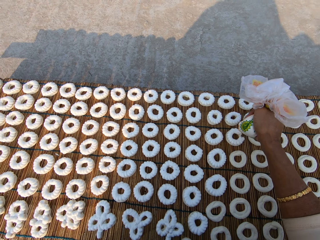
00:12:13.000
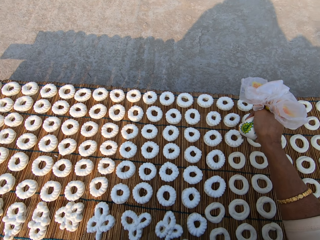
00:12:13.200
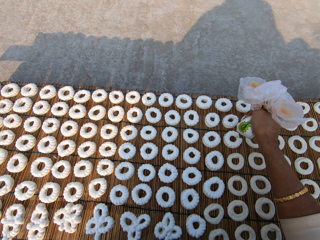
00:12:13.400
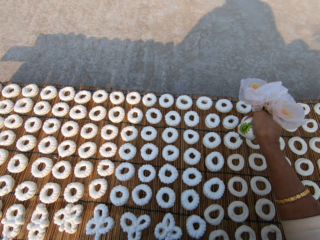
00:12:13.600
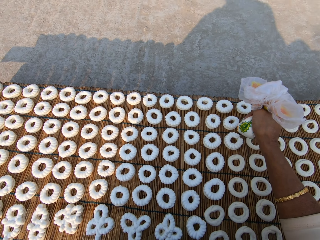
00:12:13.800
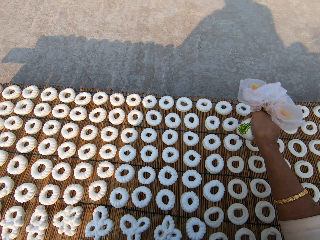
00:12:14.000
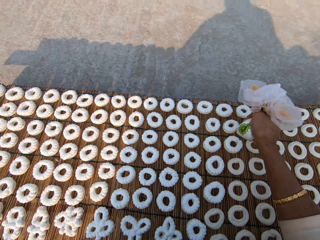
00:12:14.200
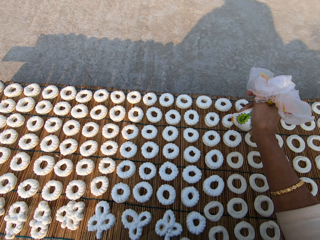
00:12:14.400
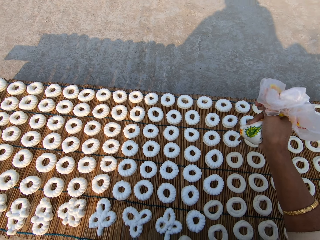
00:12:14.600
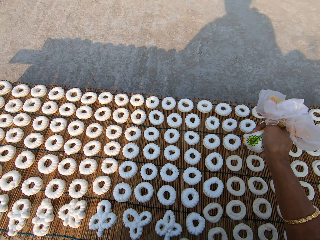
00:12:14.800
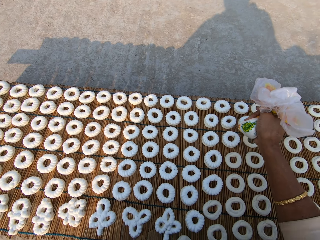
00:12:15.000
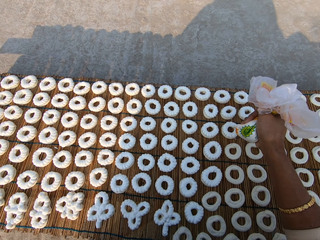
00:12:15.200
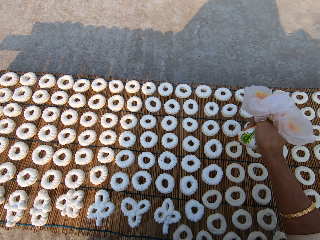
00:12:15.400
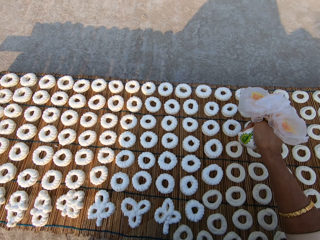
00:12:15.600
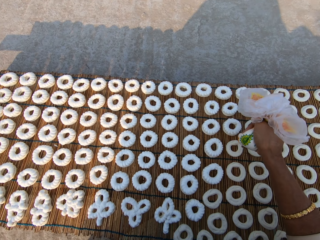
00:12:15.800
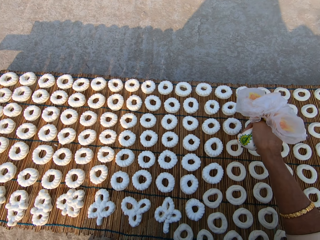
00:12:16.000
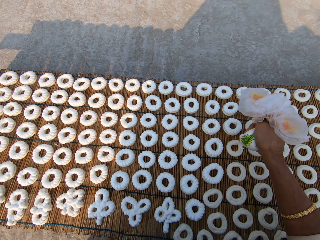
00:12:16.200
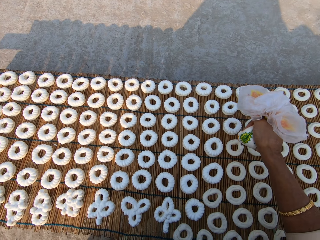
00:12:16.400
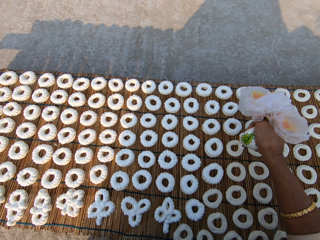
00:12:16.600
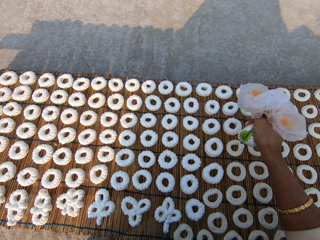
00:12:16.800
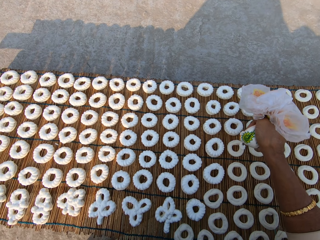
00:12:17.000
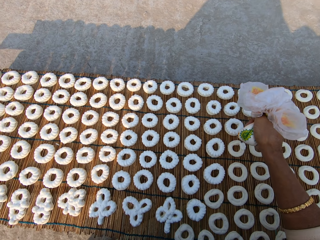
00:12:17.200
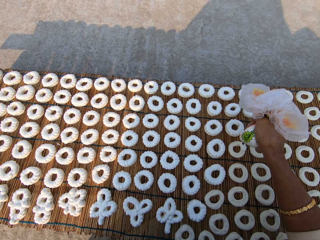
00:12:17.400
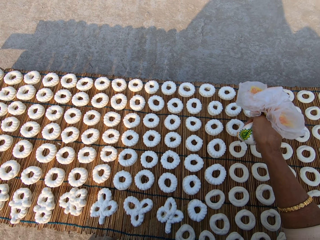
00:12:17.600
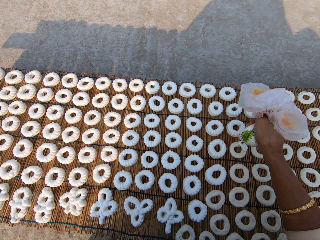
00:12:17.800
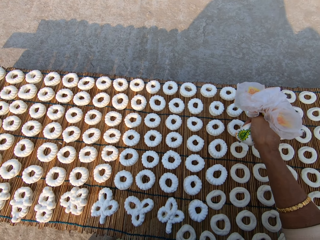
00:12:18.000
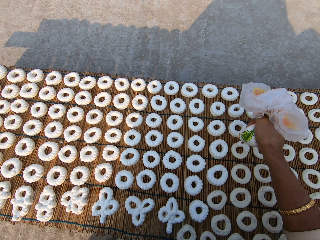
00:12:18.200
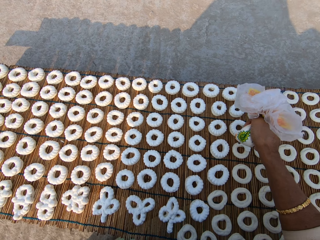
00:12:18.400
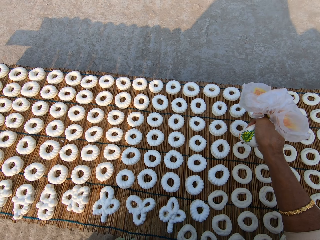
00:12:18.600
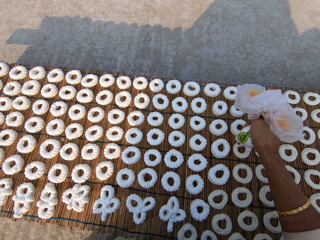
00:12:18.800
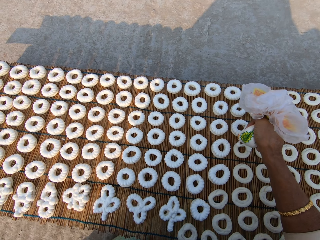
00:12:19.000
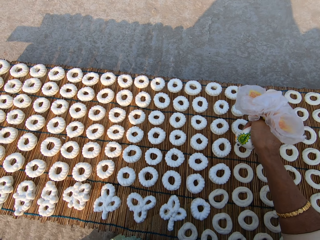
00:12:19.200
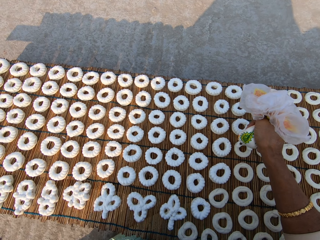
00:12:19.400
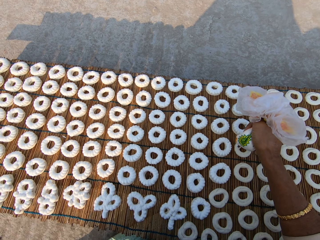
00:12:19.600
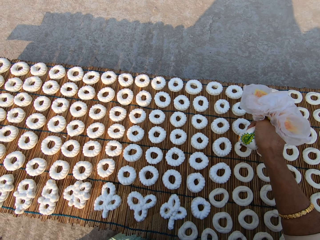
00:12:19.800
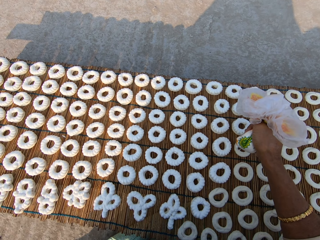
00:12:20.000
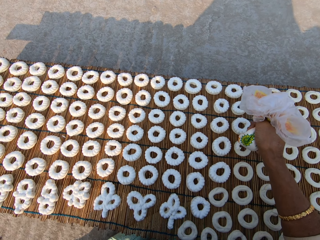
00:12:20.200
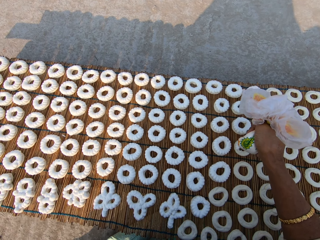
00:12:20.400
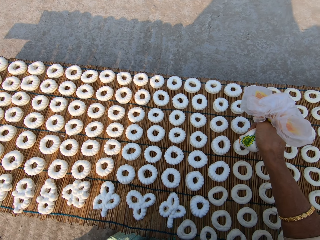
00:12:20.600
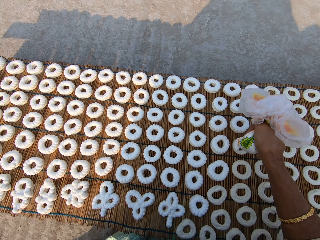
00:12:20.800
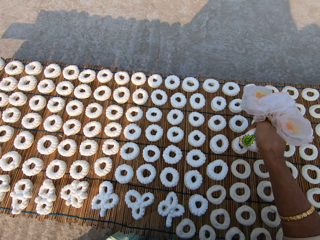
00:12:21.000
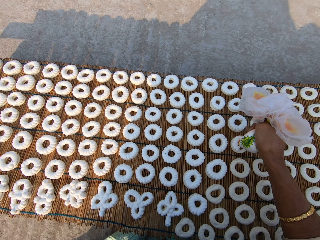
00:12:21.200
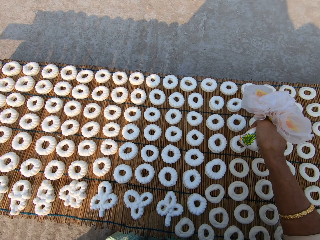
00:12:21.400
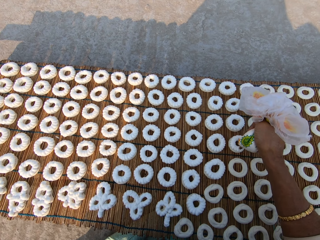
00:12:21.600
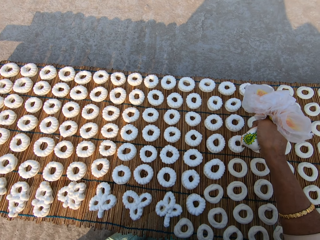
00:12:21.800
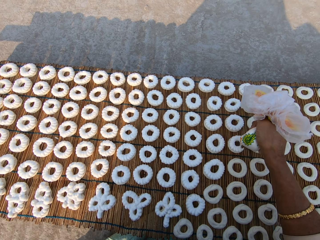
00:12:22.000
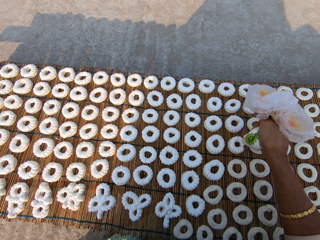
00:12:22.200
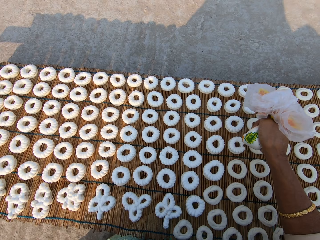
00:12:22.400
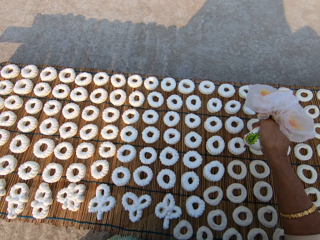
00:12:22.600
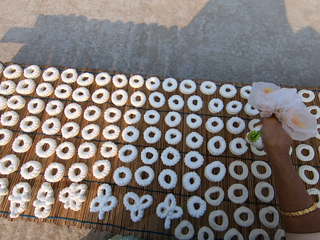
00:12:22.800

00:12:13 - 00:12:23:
The camera wearer applies flour paste from the plastic bag on another dough on the mat.

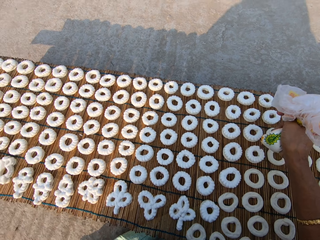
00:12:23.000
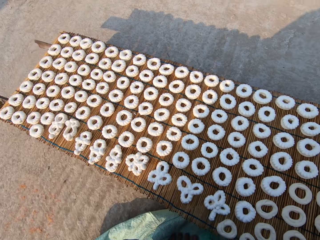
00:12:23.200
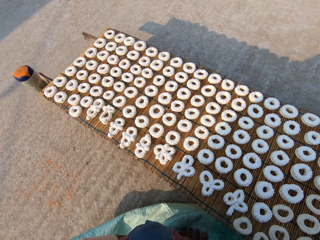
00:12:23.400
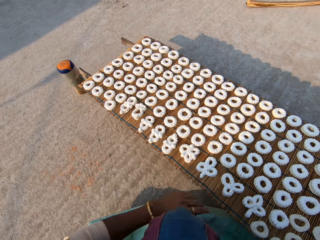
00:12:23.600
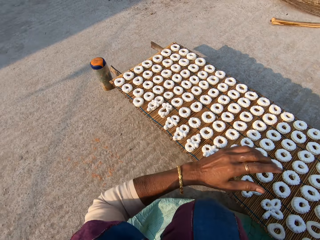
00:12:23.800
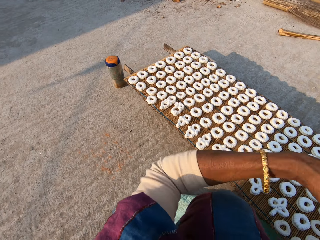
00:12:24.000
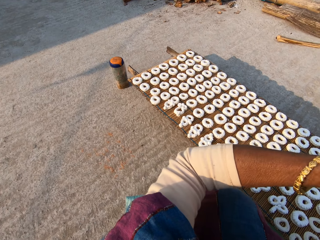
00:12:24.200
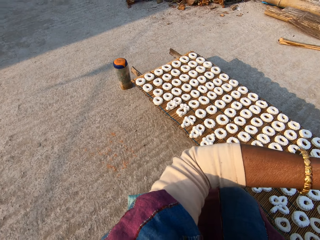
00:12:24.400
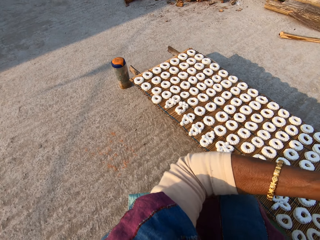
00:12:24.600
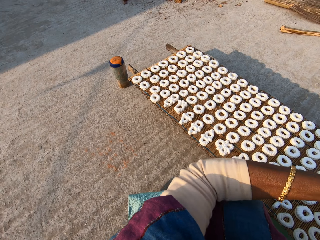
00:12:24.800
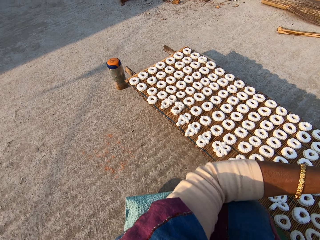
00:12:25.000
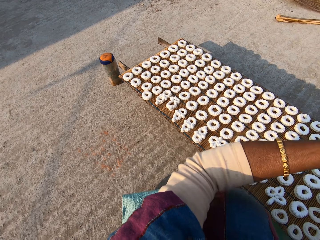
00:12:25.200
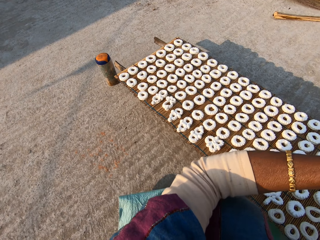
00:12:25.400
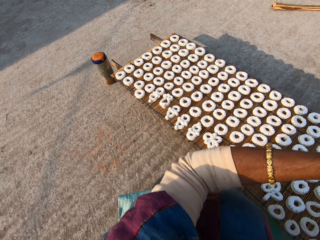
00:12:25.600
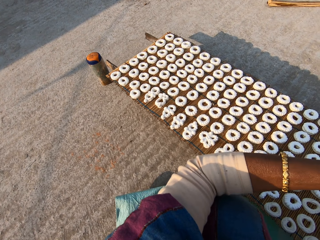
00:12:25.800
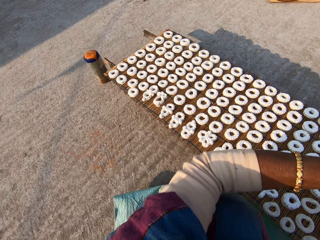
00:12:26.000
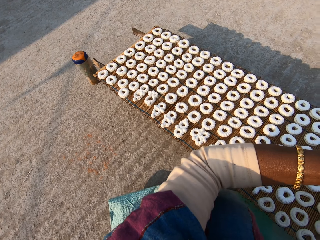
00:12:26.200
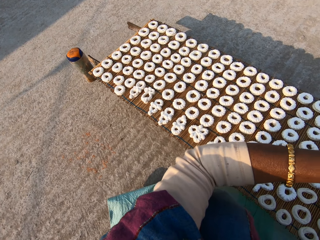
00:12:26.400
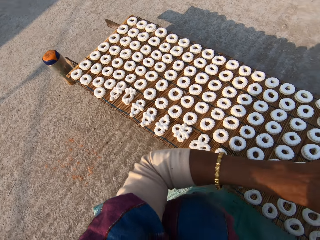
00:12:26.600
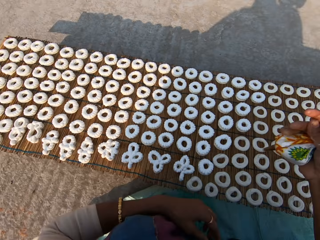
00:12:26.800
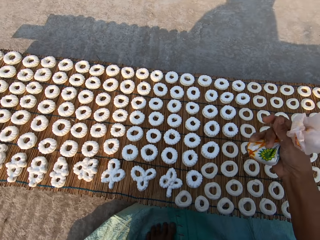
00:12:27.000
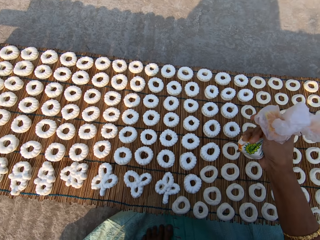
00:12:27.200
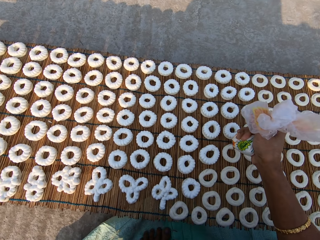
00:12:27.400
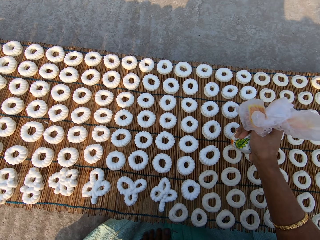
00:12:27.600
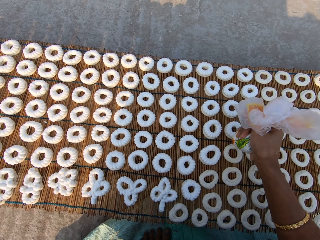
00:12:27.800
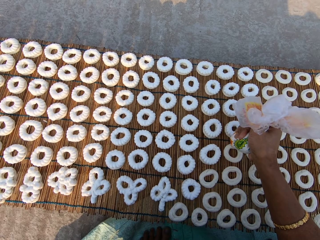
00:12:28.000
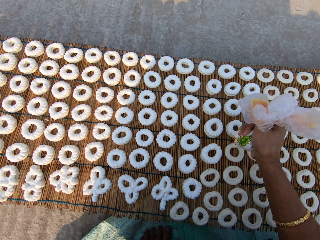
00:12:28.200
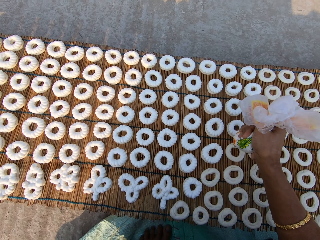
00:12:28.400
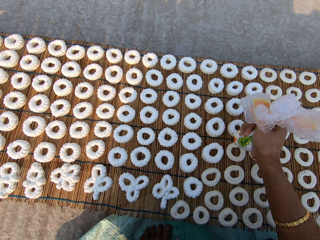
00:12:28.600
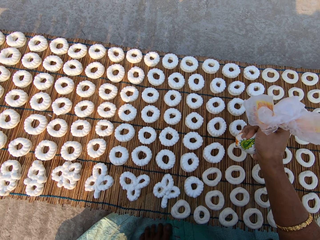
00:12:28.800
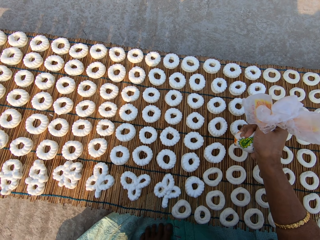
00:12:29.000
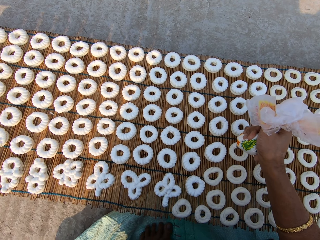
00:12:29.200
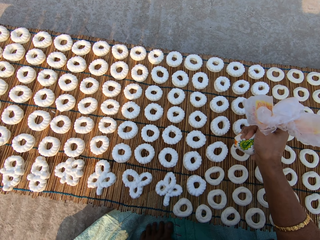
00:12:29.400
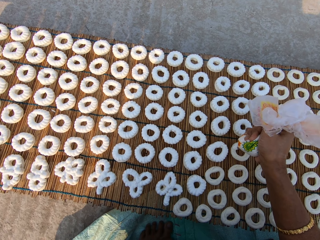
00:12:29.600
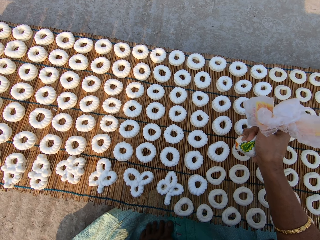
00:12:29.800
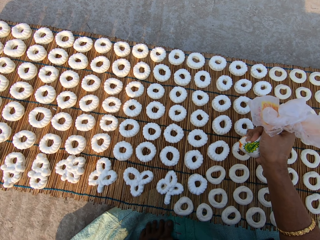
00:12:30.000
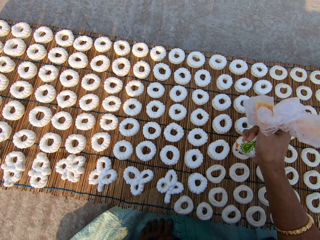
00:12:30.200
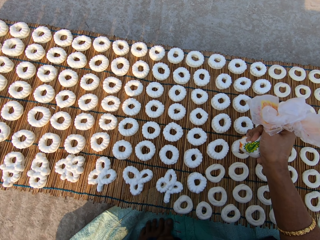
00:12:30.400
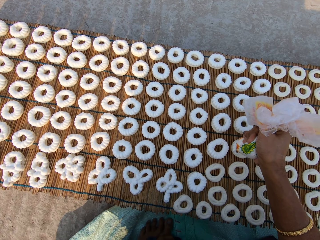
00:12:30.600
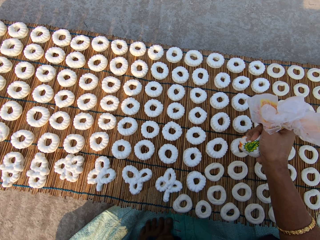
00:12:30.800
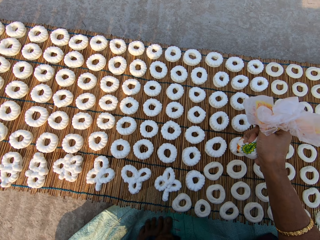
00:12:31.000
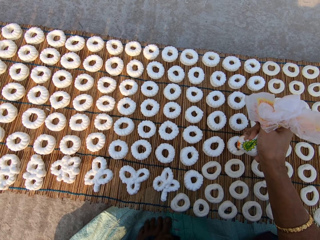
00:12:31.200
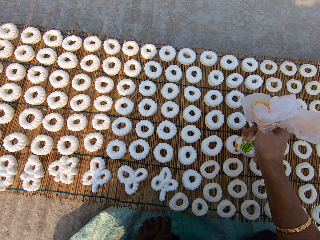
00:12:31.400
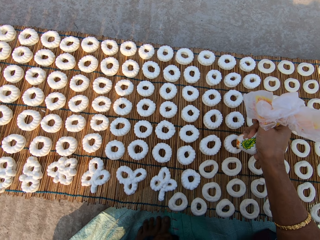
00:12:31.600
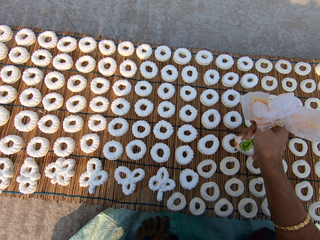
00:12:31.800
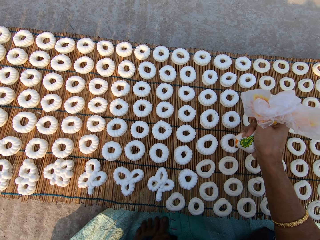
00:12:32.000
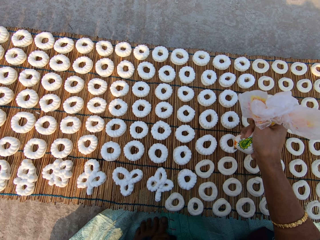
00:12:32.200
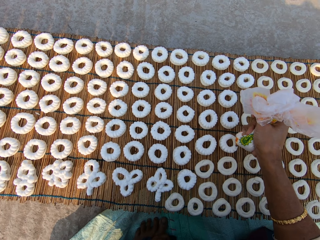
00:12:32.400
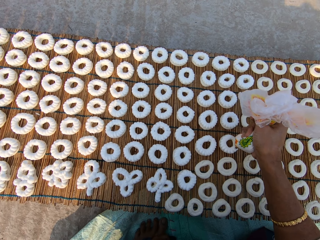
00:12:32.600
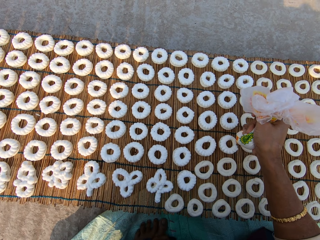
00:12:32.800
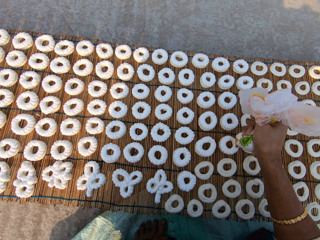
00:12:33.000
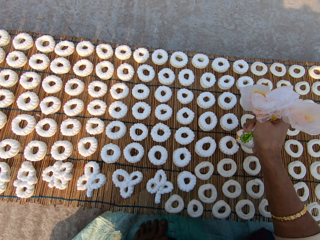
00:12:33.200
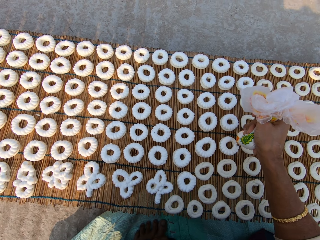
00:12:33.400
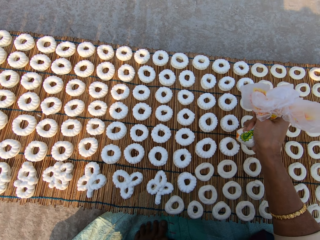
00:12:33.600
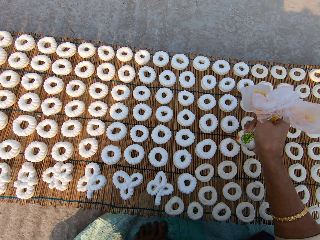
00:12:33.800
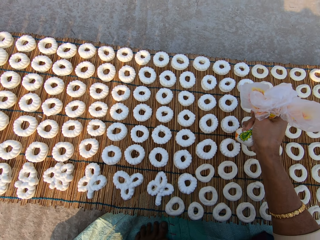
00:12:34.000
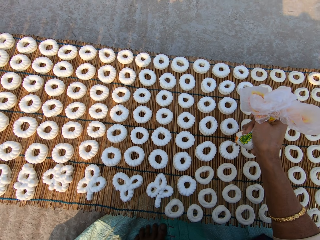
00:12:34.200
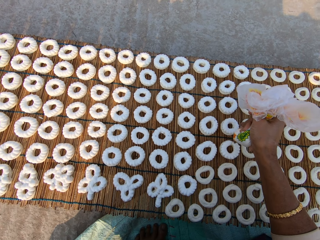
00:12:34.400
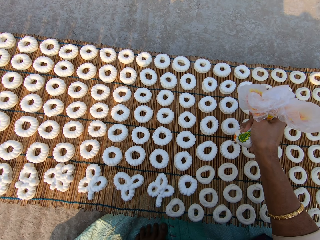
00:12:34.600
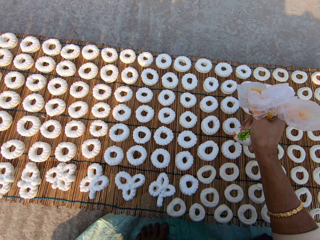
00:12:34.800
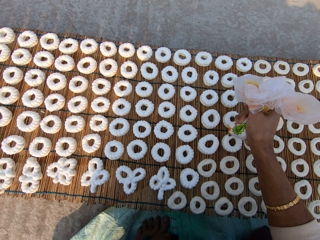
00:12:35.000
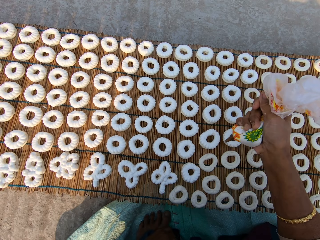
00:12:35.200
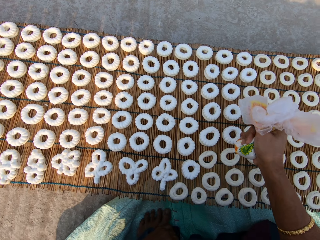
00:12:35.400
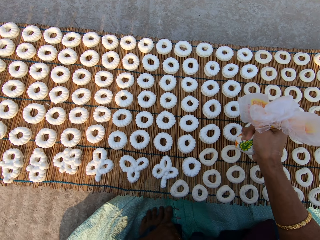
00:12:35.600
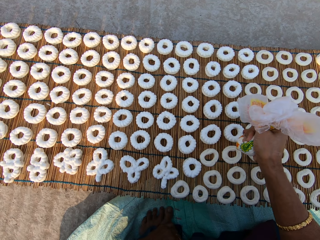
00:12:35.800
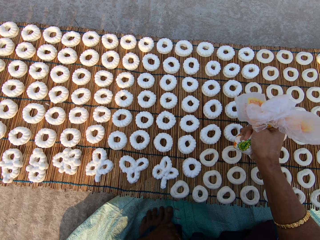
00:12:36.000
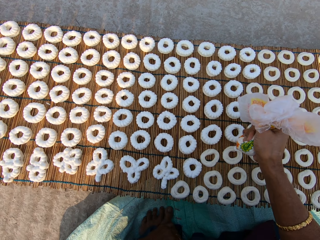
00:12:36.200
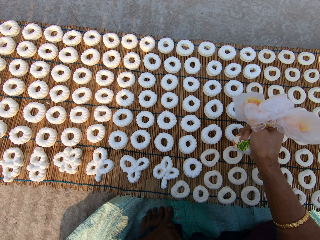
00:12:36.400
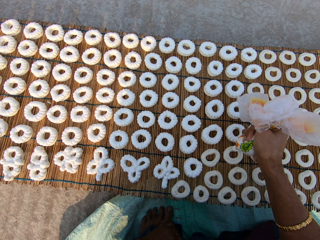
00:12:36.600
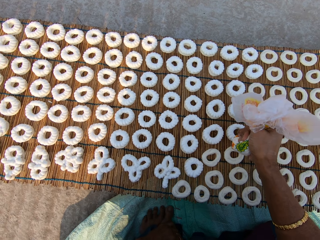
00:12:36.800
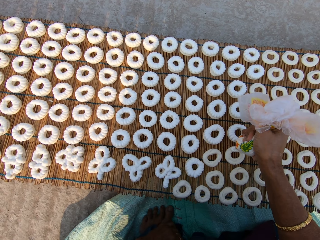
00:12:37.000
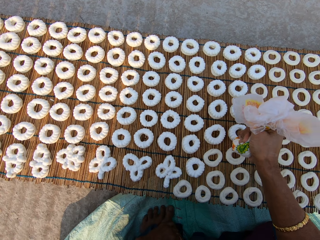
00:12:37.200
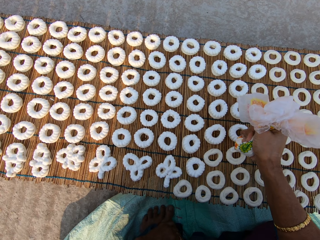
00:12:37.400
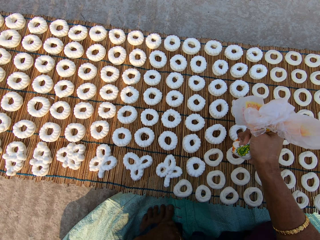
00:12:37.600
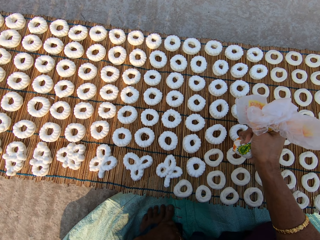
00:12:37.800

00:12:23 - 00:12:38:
The camera wearer tightens the paper or plastic bag with the cream. They apply flour paste from the plastic bag on another dough on the mat. They apply flour paste again.
